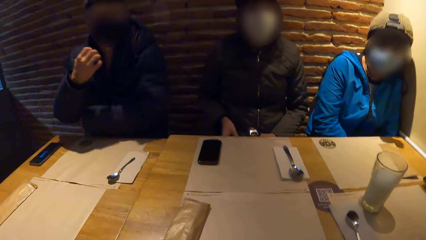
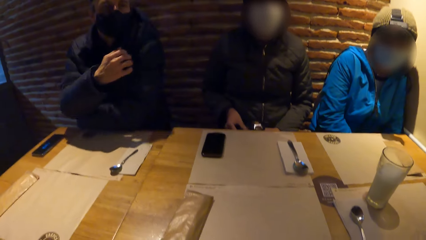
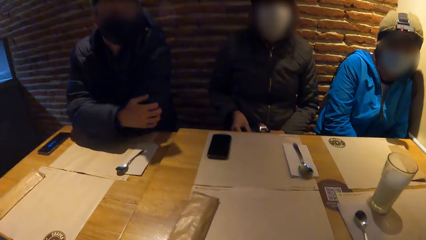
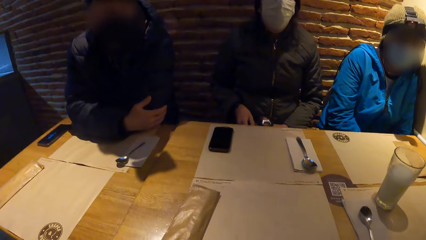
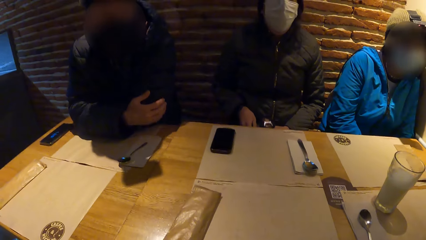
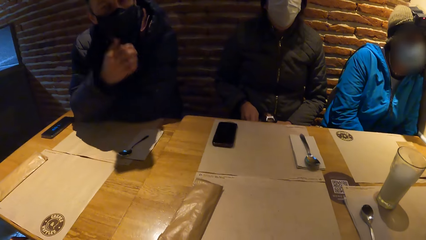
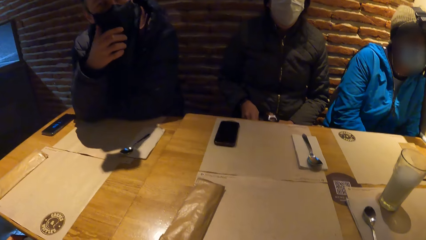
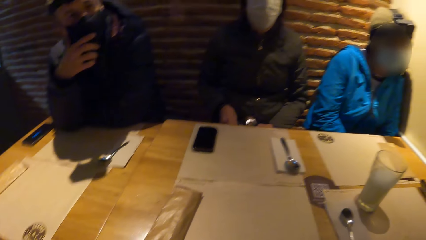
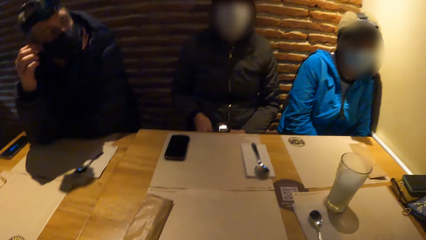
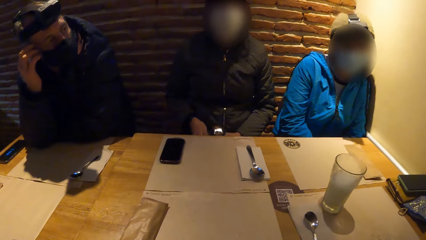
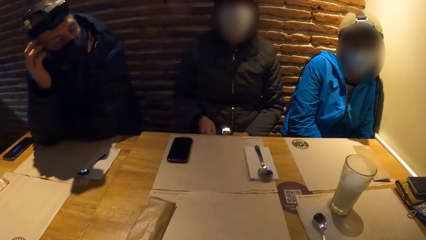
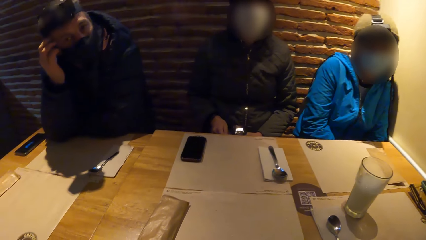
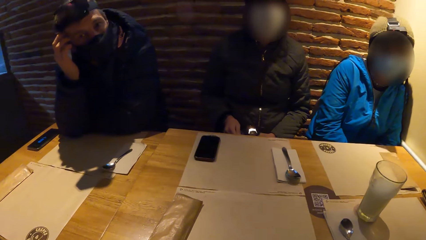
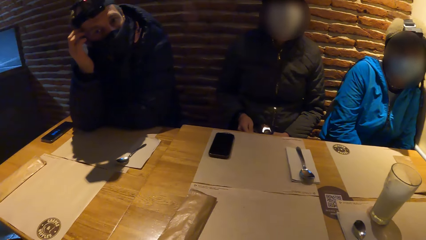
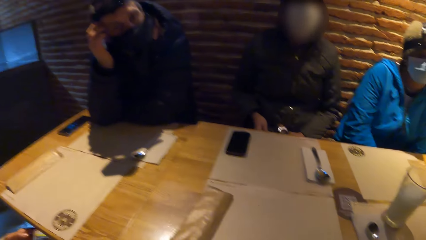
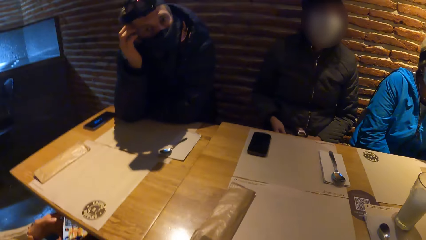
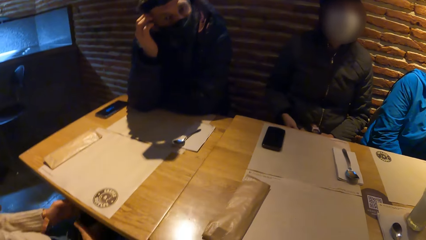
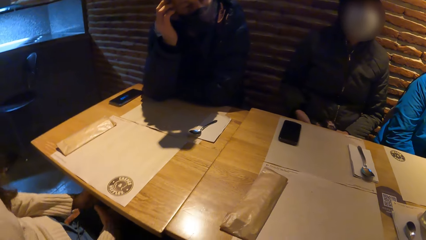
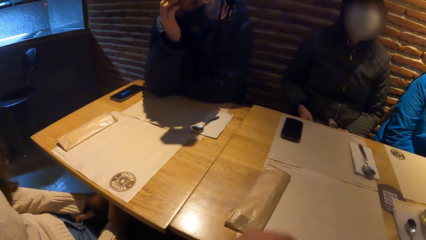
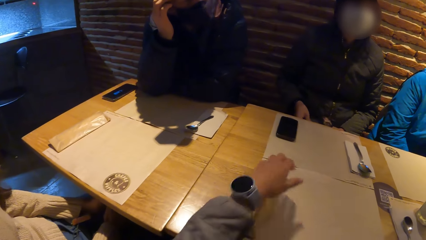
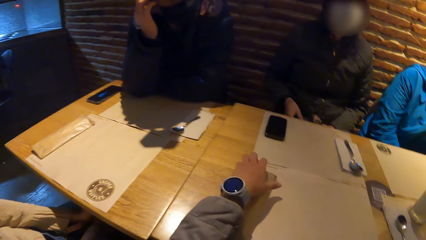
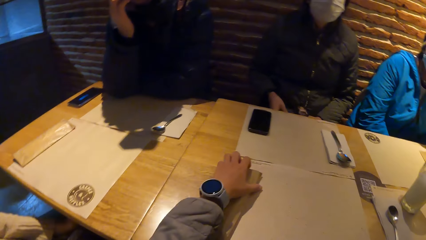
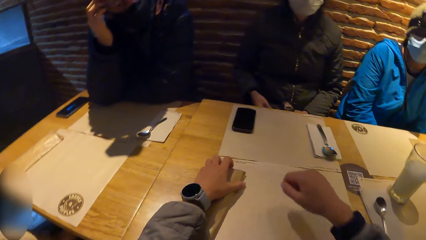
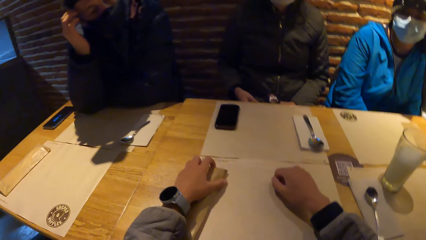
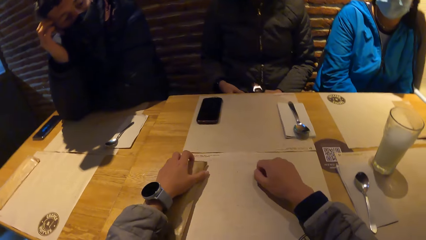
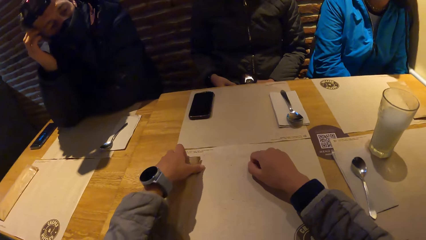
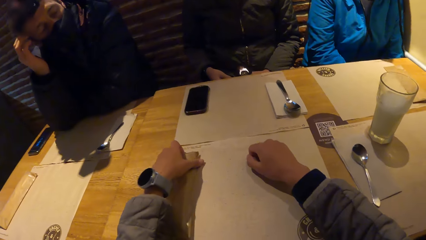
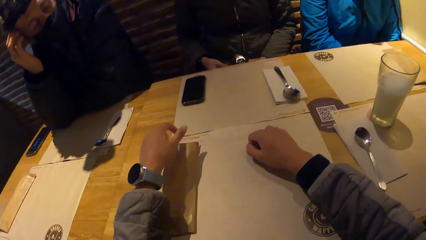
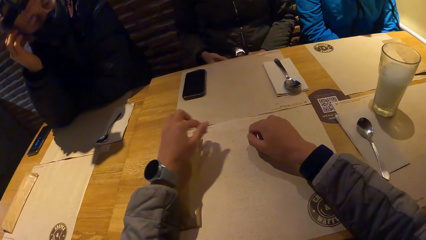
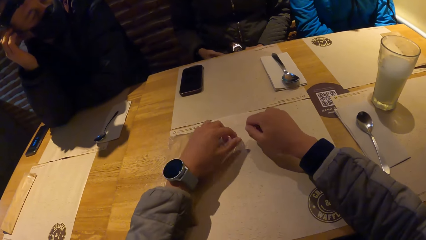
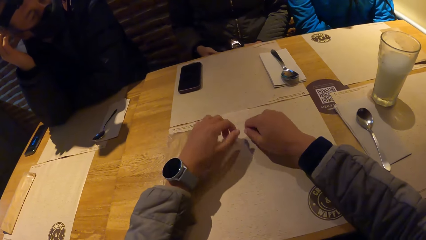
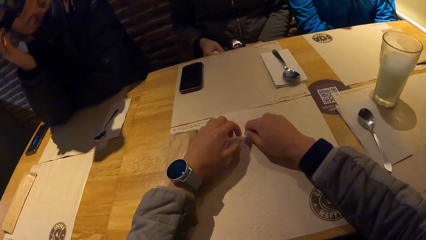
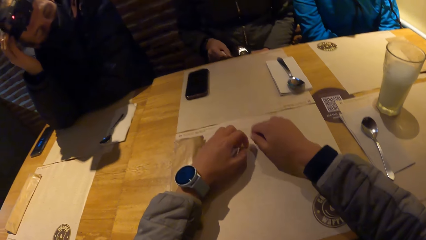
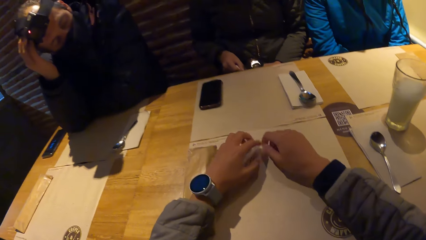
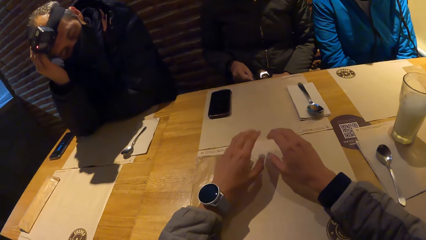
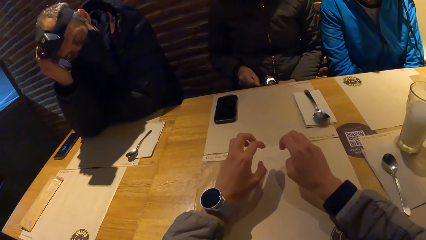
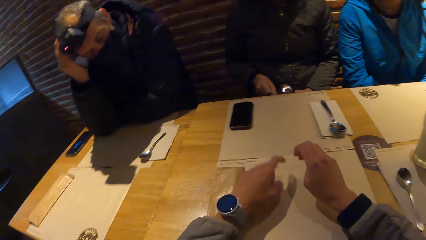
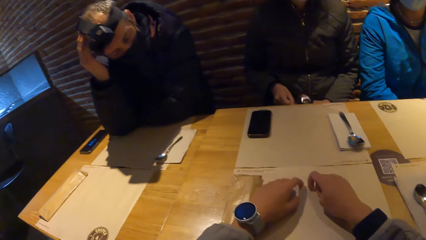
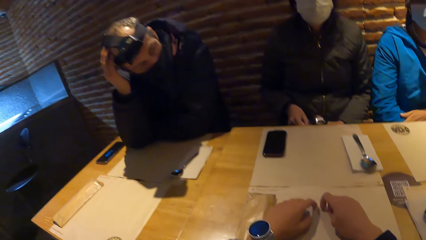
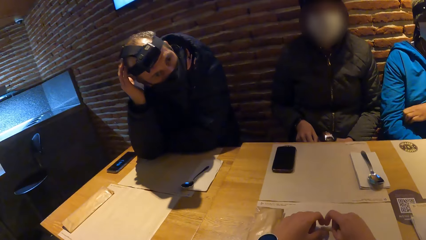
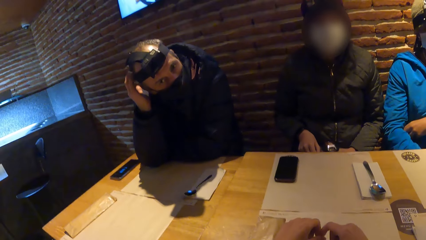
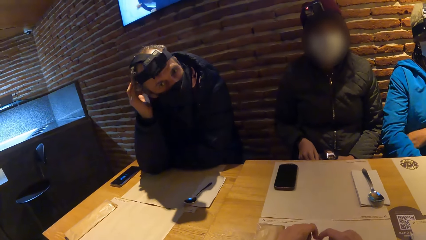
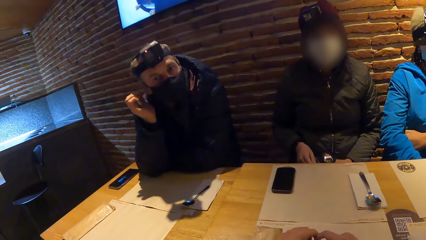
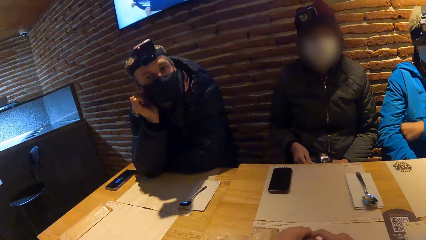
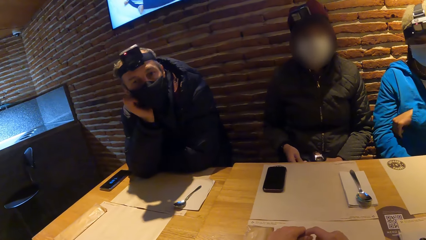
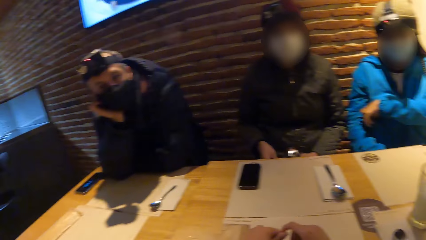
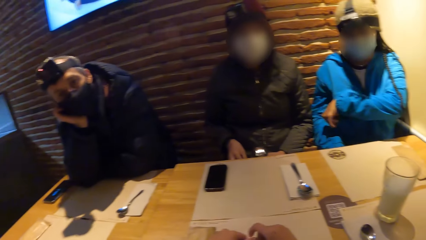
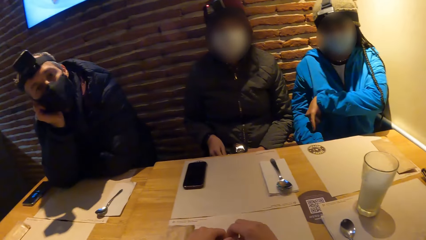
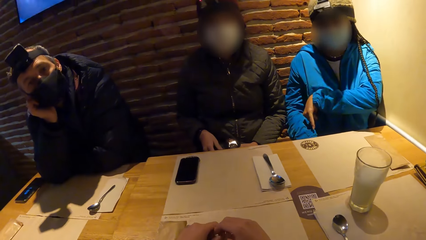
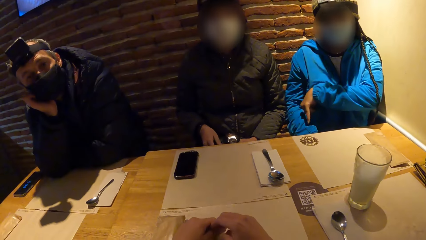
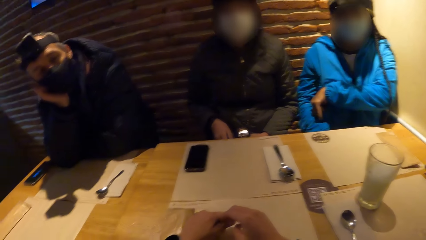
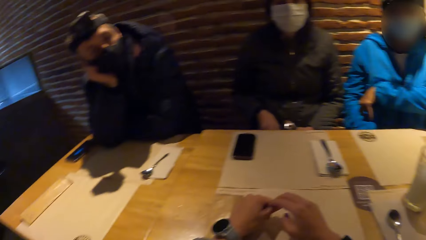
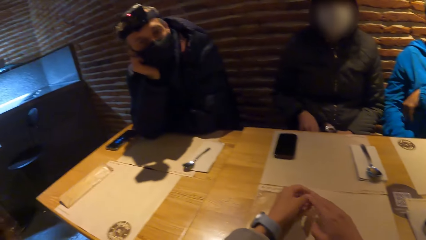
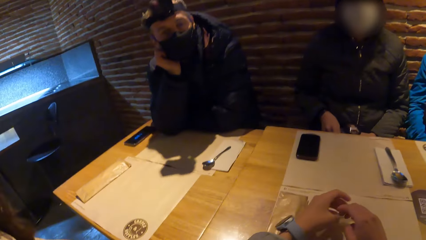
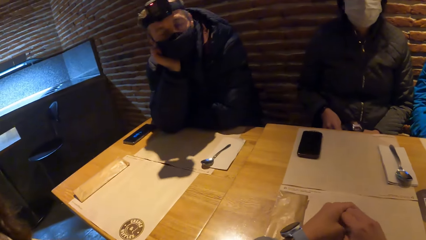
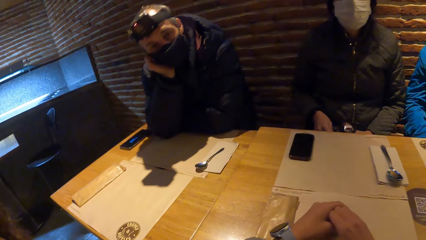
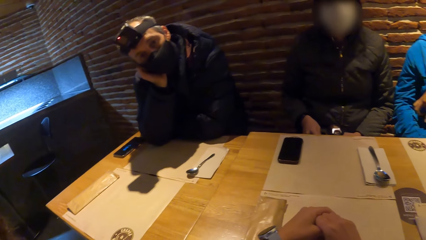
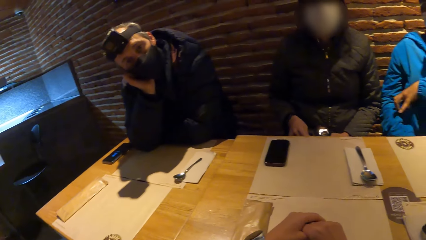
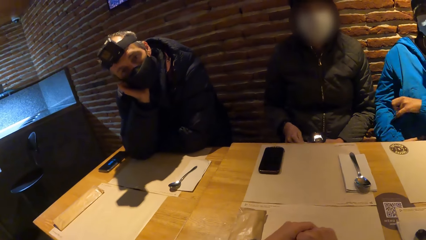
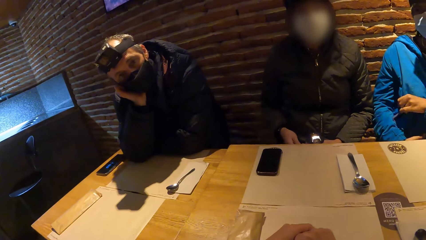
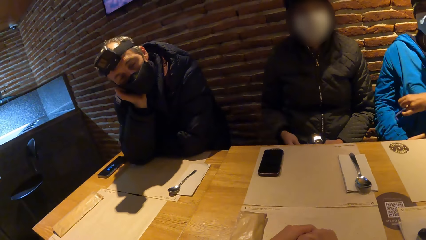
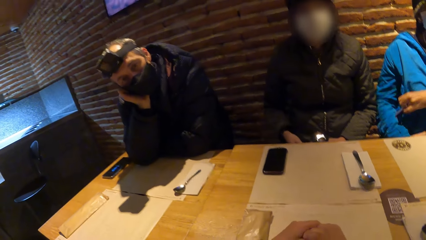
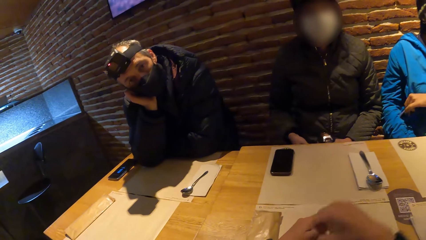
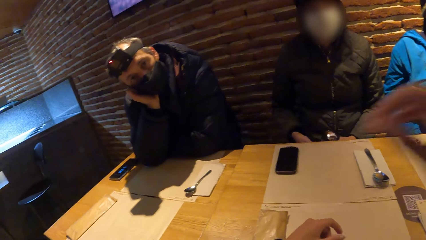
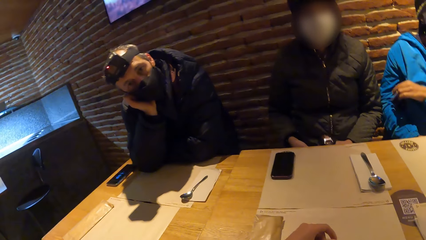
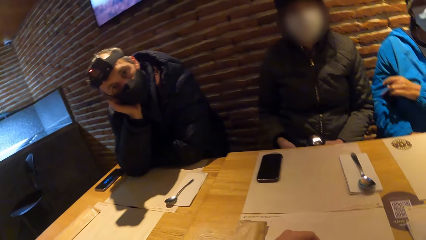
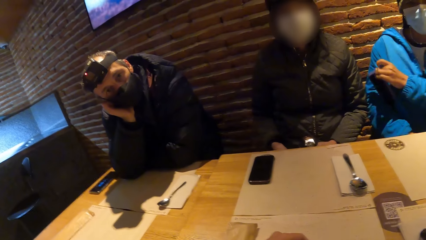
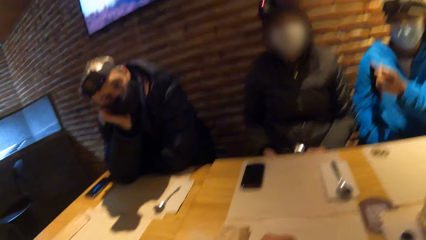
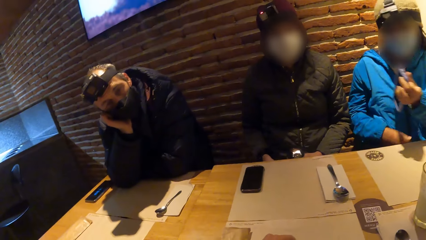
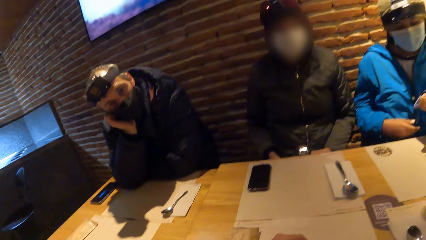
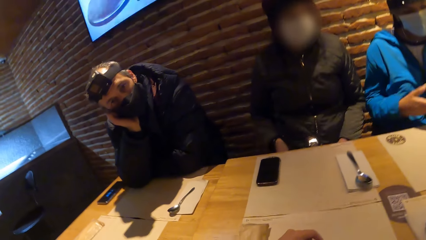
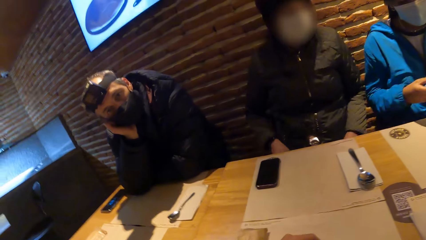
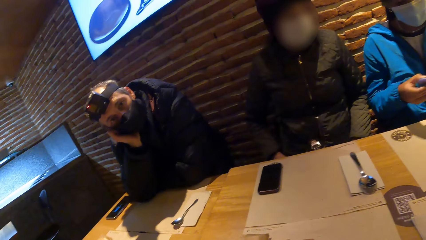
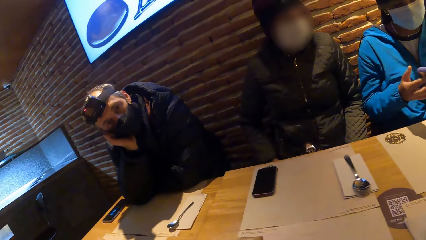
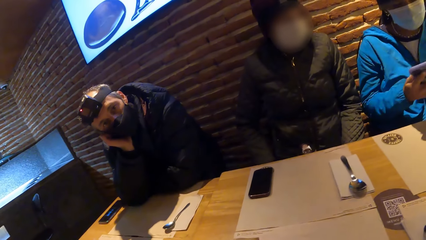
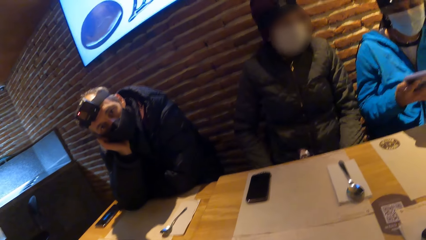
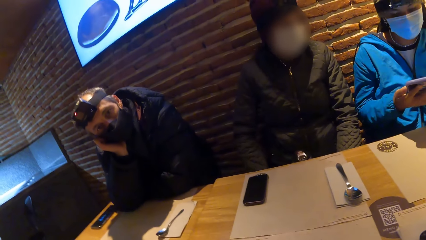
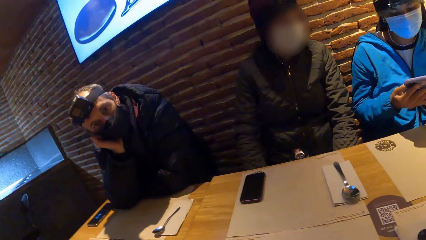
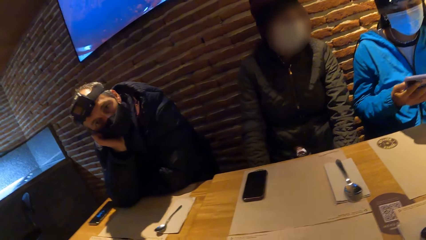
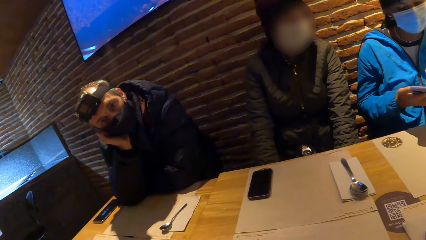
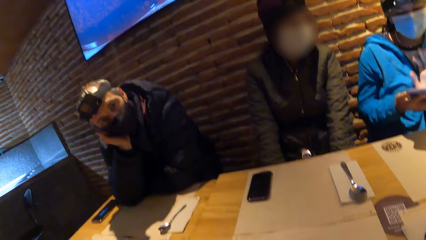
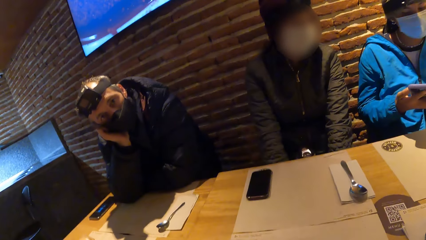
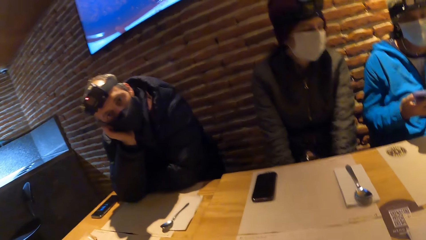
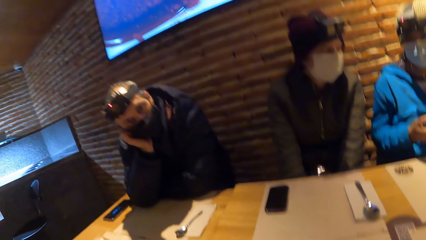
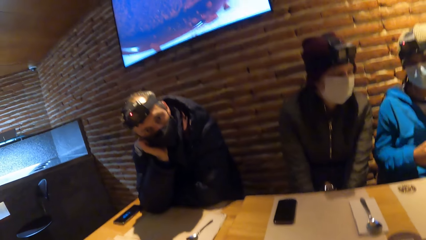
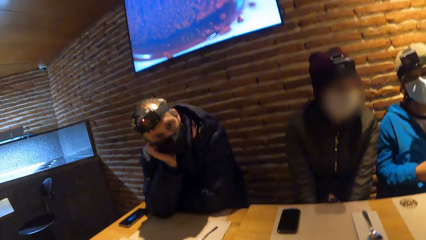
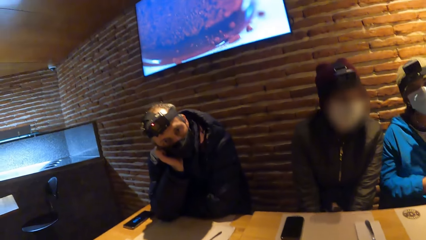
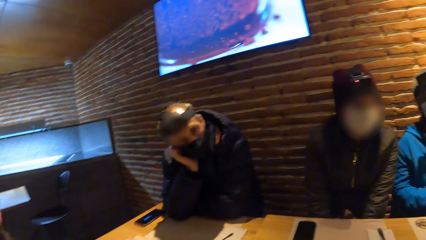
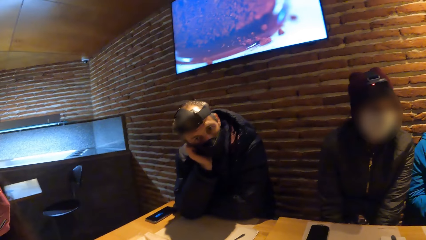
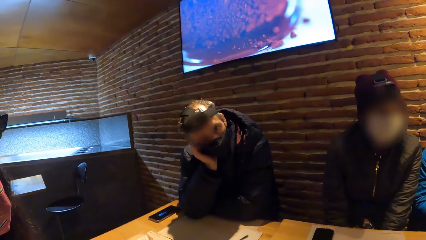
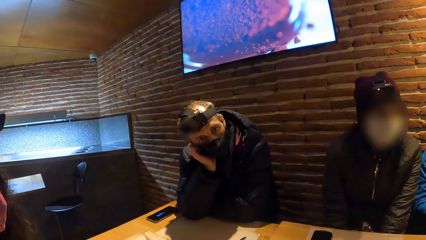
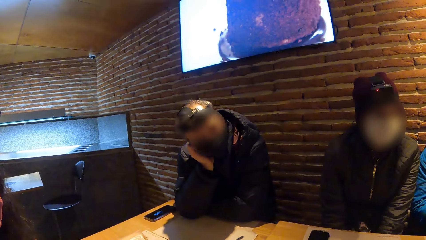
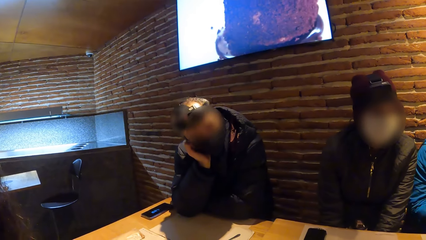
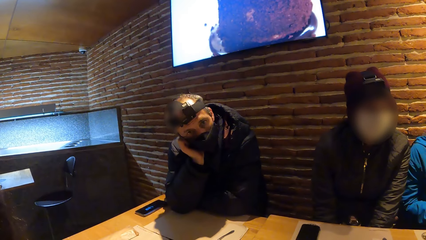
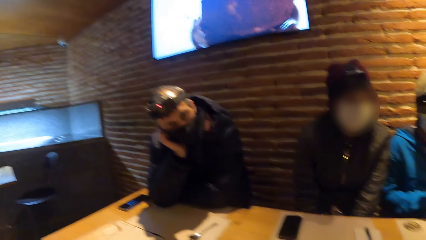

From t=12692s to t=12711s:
The man puts his right hand on his face. The camera wearer holds wood with his left hand. He touches something. He hits the table with both hands. The woman removes a phone from her pocket with her left hand. Another woman removes her phone from her jacket side pocket. She operates her phone with her hands. She interacts with another woman.
